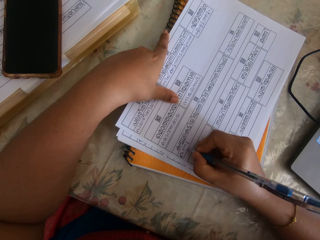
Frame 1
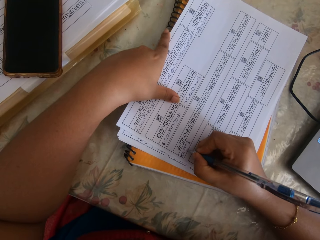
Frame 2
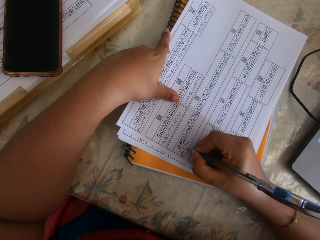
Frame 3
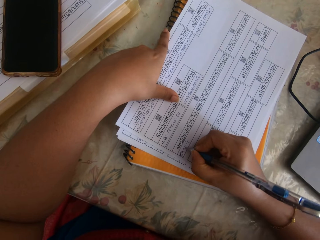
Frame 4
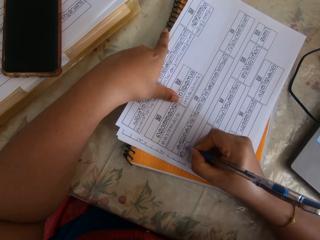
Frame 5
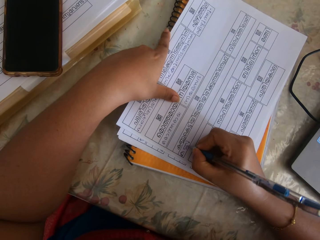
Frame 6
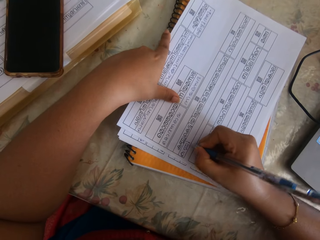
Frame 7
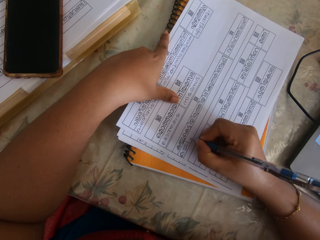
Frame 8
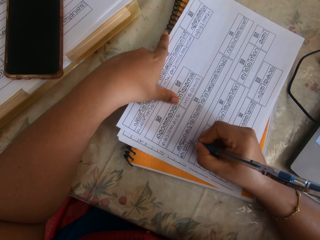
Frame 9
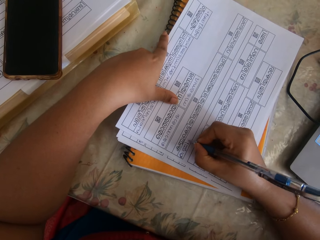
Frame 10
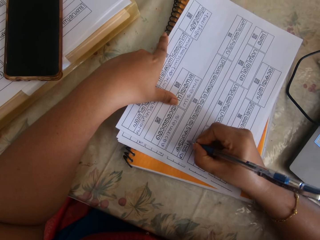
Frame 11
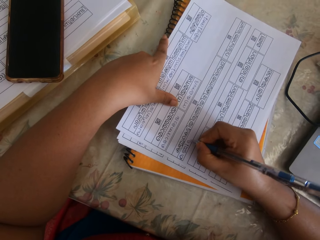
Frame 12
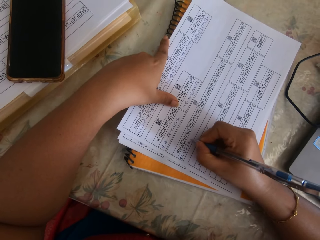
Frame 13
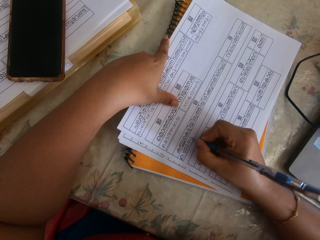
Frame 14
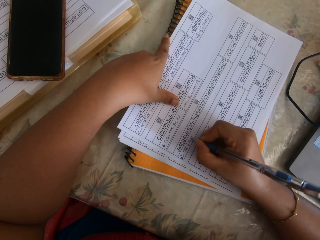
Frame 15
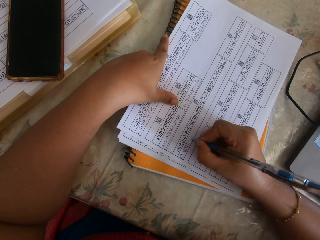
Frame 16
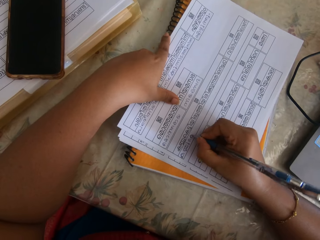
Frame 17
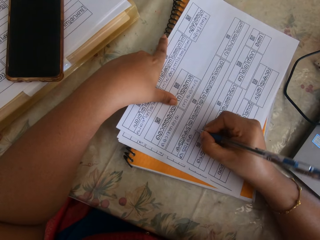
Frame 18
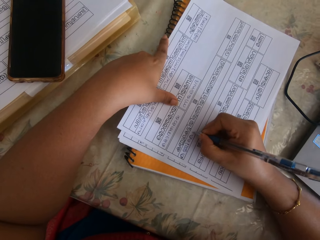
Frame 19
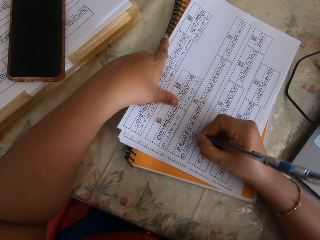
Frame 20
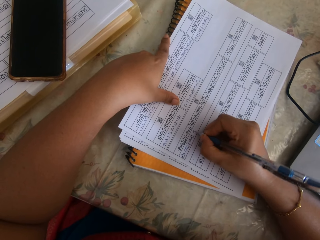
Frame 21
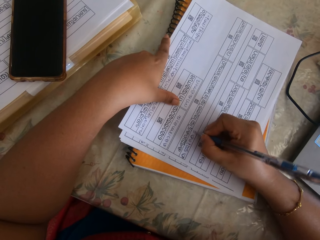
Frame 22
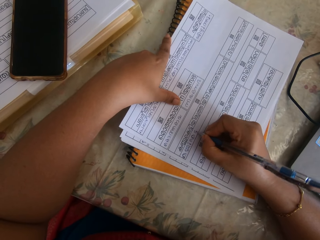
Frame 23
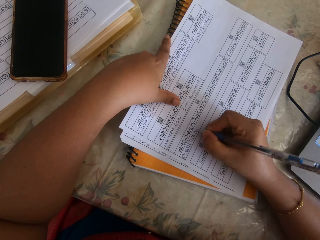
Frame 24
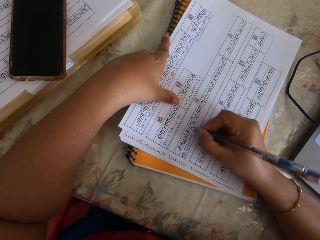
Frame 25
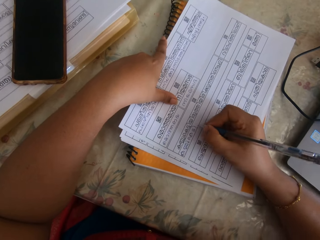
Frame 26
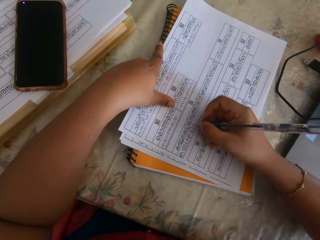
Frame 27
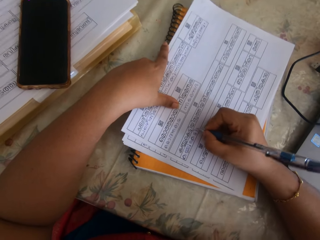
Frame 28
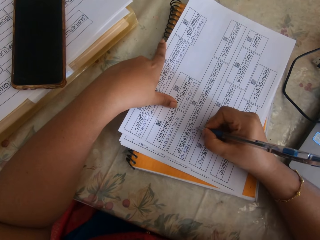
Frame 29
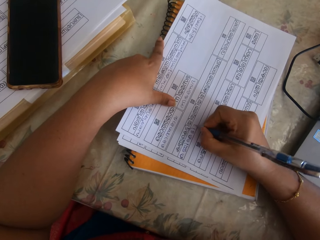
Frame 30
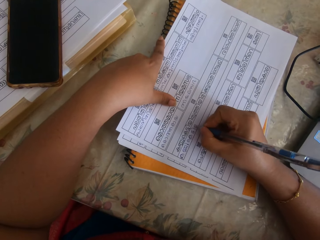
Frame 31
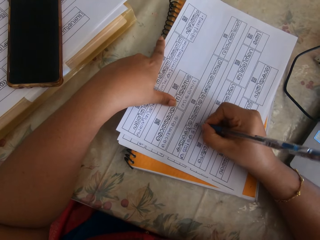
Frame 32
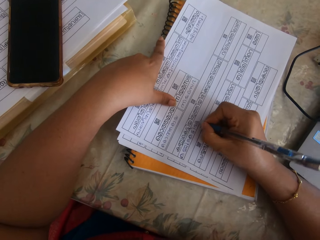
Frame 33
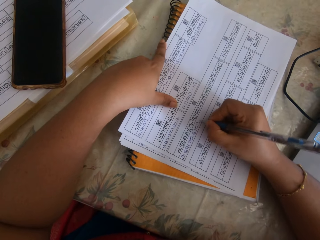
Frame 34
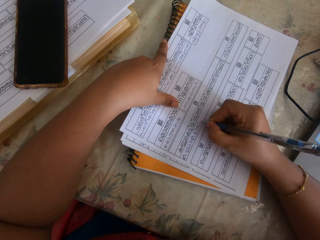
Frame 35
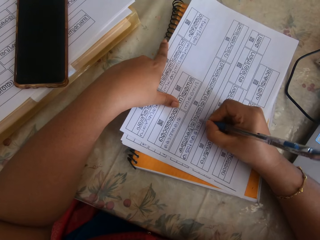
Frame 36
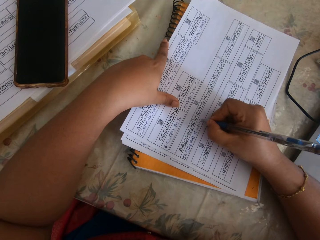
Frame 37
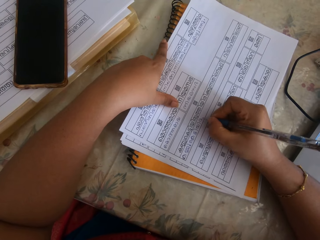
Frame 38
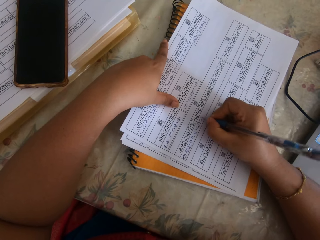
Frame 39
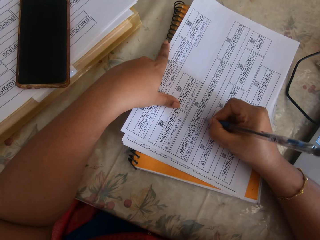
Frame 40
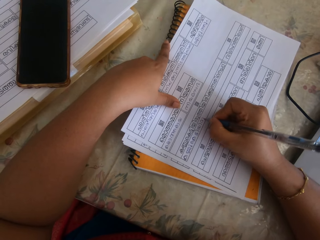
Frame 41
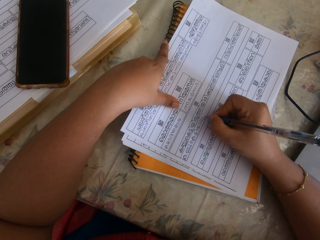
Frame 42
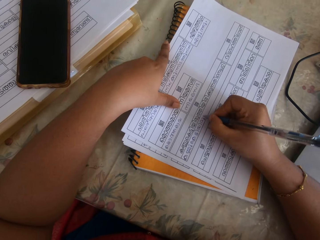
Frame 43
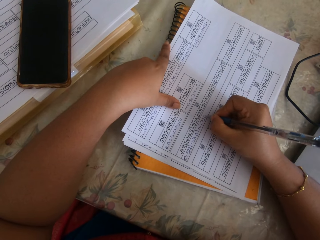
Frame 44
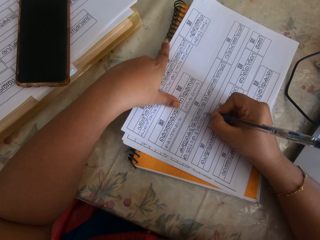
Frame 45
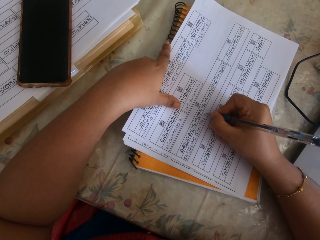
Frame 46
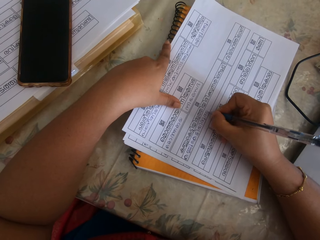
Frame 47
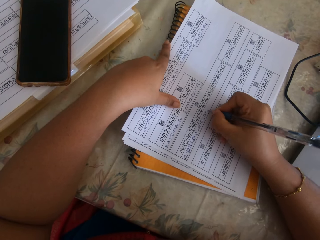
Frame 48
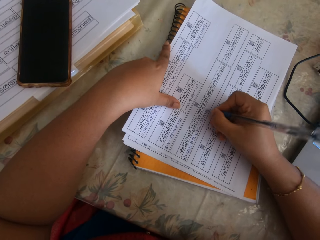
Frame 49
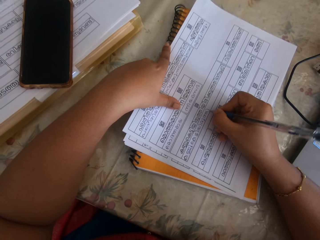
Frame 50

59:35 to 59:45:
The camera wearer continues writing on a paper using a pen.

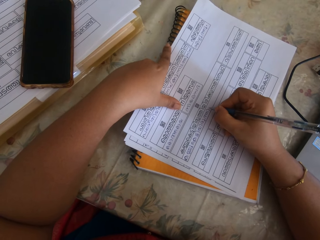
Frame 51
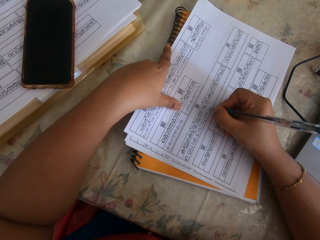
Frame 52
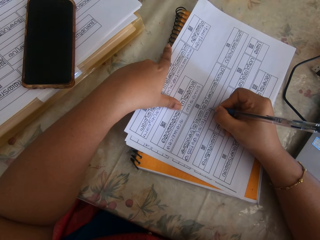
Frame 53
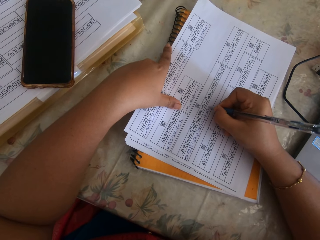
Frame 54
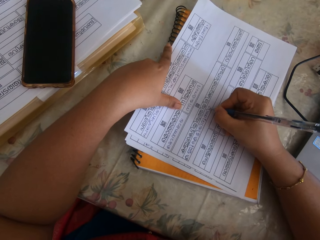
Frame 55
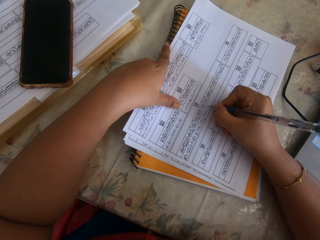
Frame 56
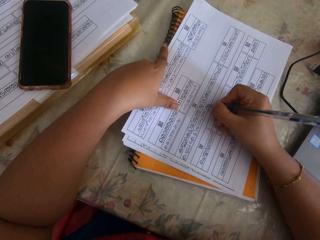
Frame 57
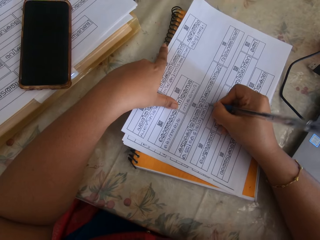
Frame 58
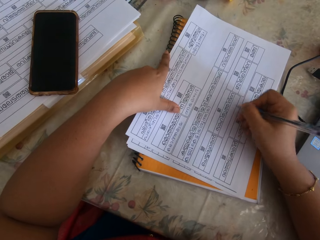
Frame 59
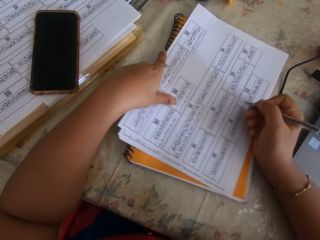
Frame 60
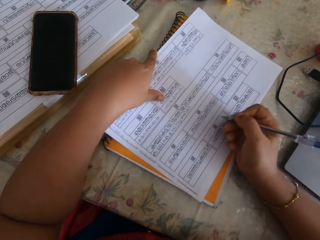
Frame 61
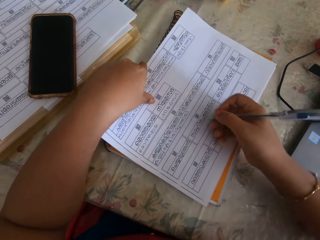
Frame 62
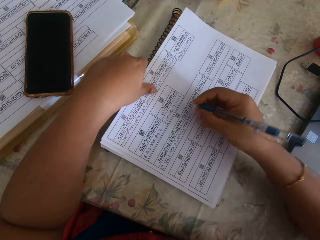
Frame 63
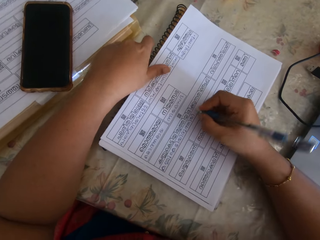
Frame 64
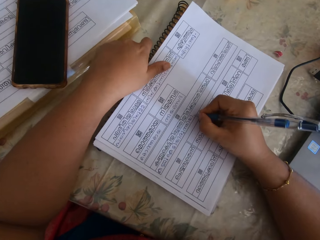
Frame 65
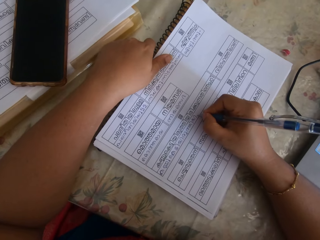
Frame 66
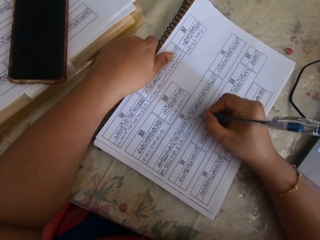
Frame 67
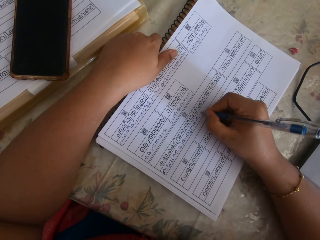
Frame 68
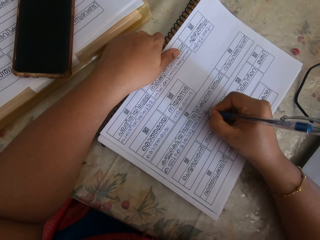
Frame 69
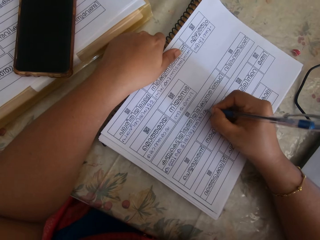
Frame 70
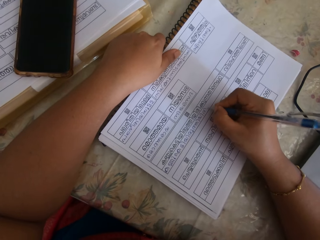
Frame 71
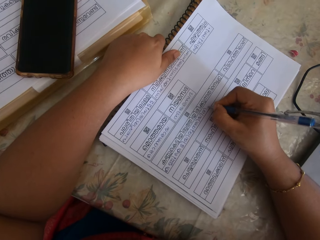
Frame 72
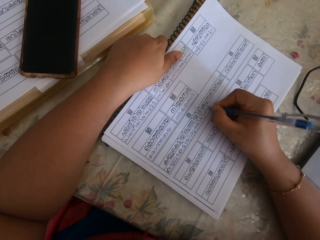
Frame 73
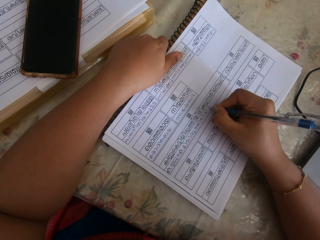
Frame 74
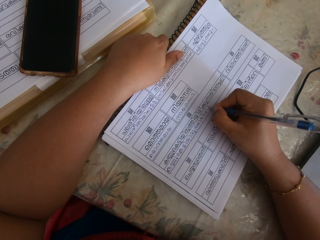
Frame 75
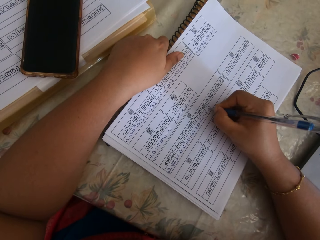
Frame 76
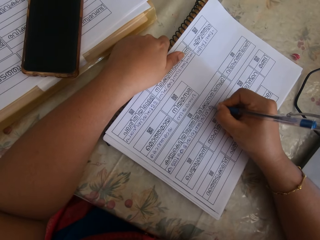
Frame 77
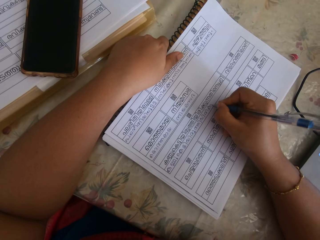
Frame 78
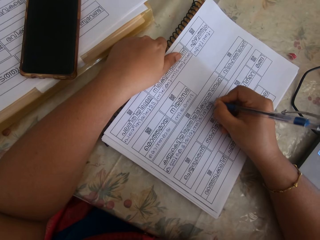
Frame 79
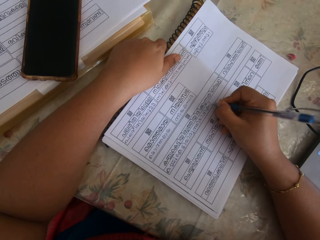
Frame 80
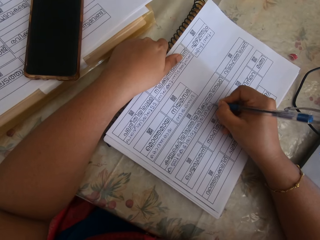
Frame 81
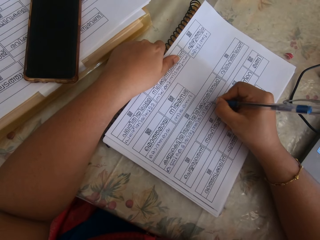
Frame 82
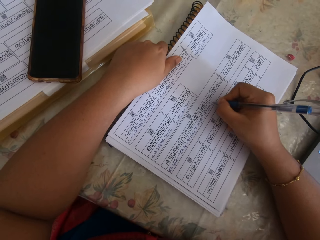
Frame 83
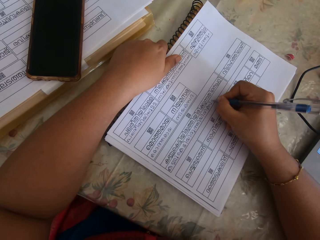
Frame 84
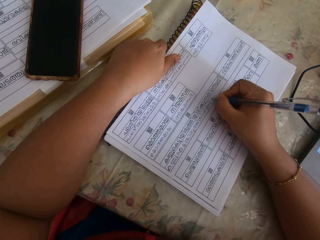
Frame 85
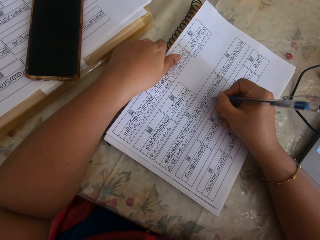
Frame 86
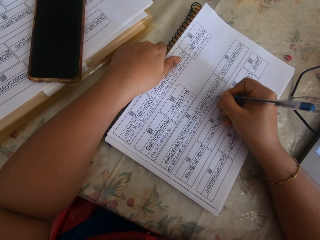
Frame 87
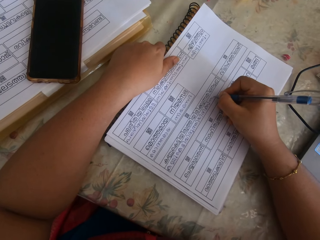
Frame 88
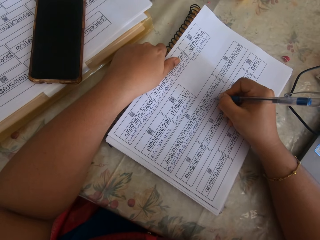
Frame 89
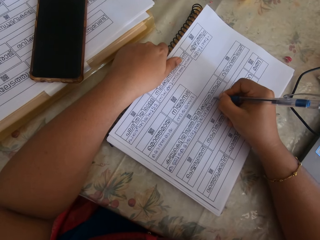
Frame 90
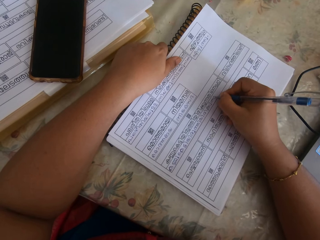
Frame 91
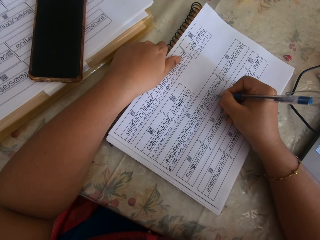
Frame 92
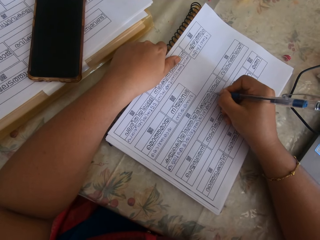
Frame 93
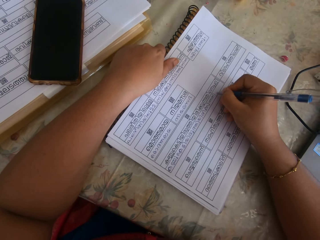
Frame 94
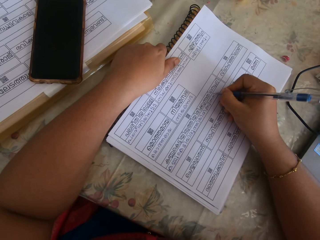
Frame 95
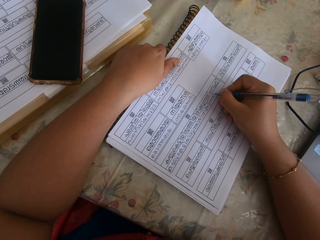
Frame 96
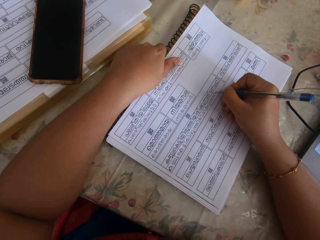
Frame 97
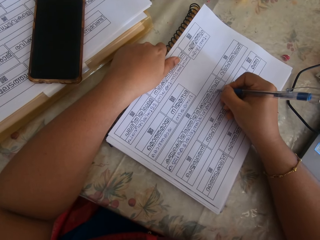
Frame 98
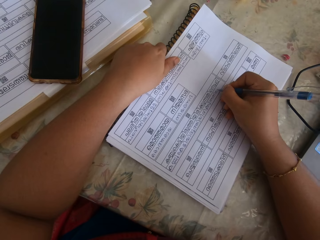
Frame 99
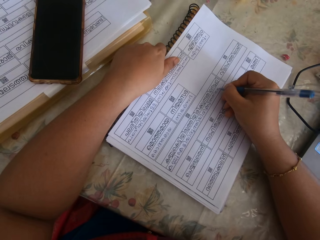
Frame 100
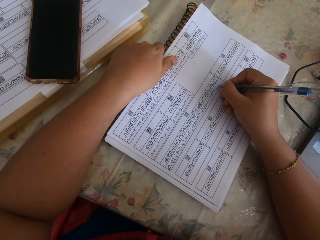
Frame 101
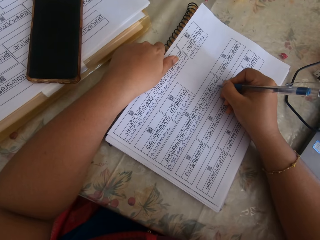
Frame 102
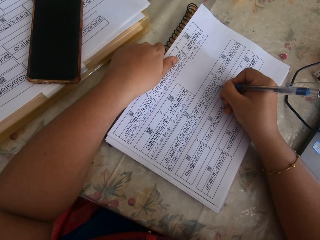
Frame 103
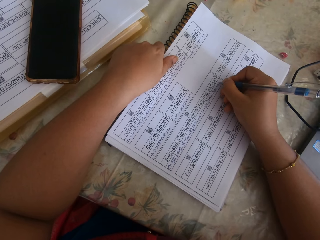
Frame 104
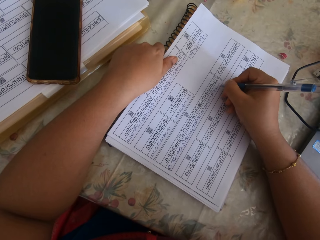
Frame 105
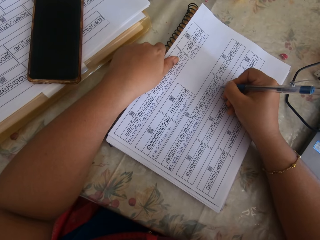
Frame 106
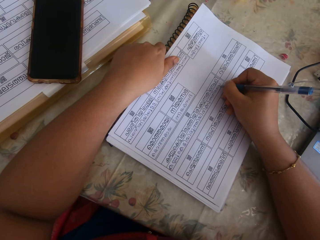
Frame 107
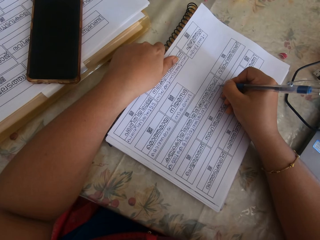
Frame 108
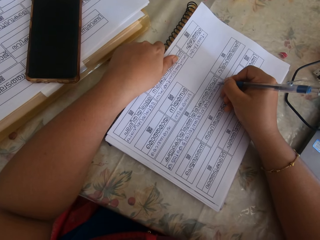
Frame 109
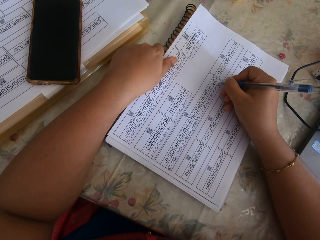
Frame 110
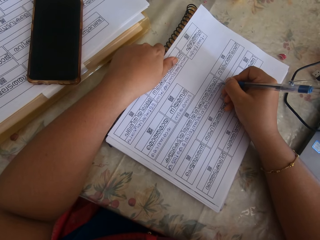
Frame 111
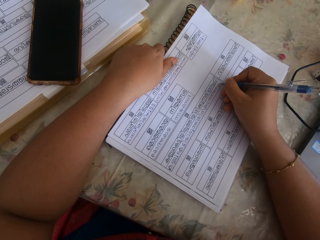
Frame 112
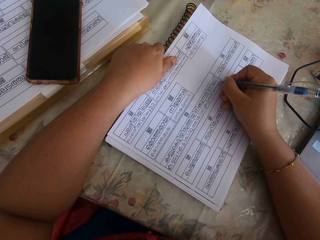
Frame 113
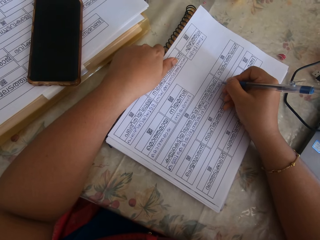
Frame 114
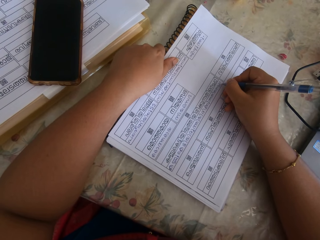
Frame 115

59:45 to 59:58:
The camera wearer adjusts the papers with her right hand. She writes on the paper with the pen in her right hand.
